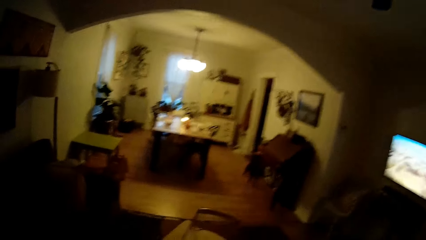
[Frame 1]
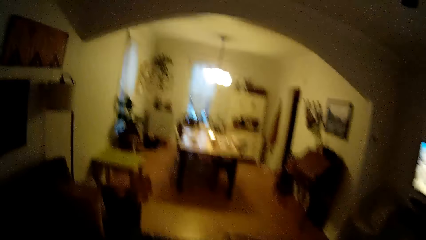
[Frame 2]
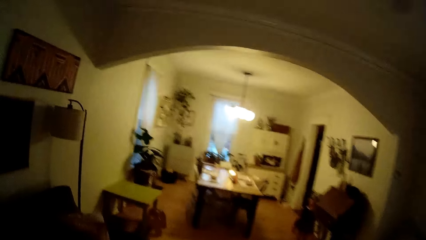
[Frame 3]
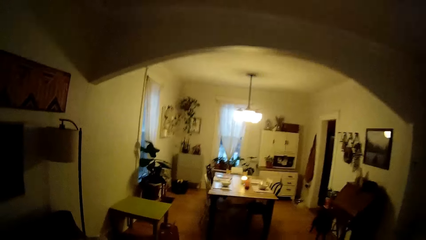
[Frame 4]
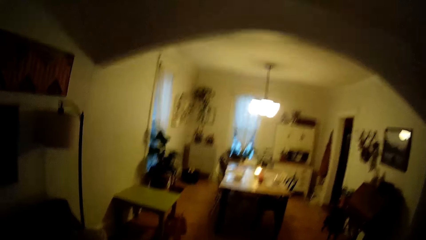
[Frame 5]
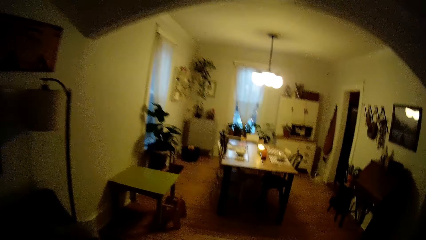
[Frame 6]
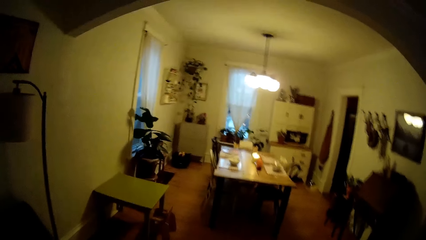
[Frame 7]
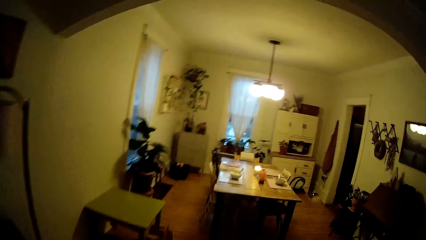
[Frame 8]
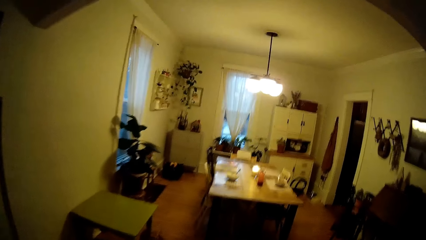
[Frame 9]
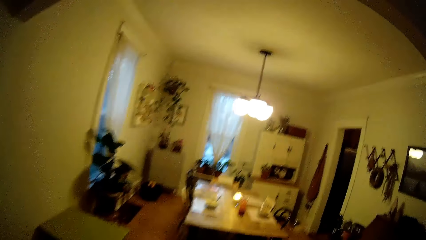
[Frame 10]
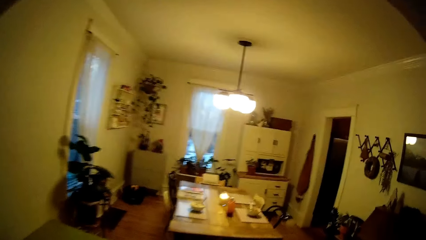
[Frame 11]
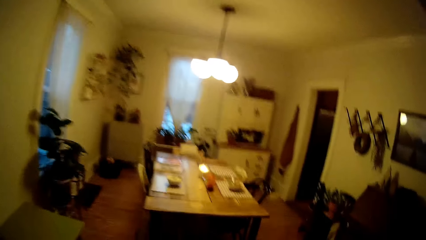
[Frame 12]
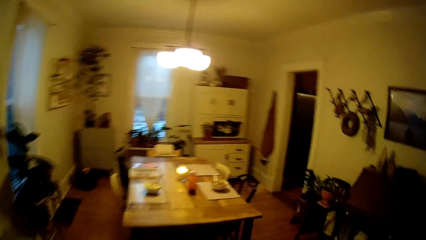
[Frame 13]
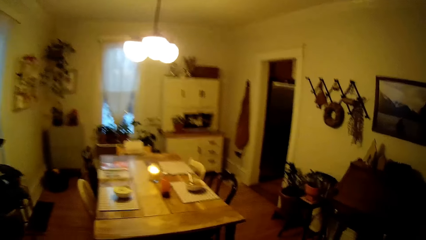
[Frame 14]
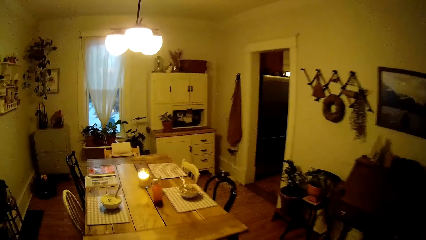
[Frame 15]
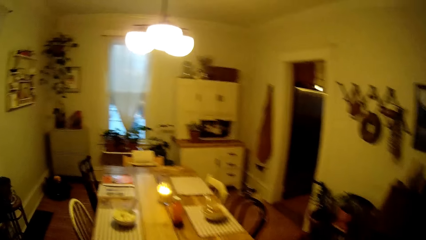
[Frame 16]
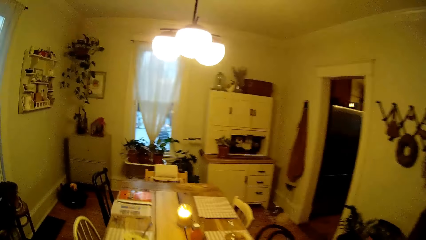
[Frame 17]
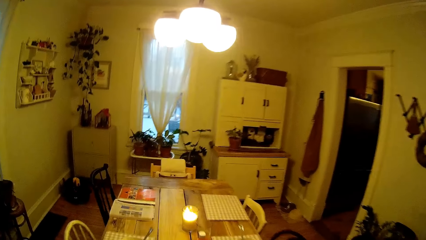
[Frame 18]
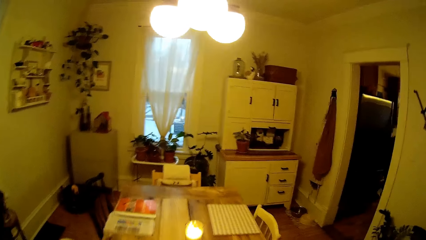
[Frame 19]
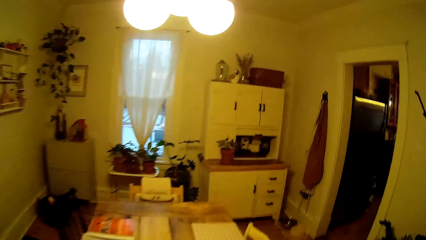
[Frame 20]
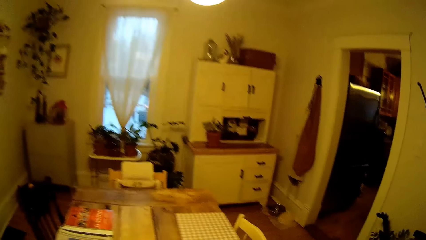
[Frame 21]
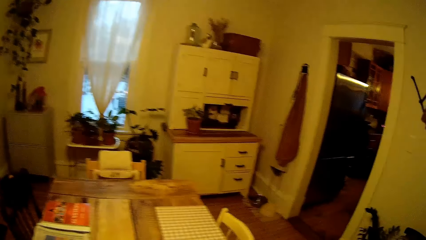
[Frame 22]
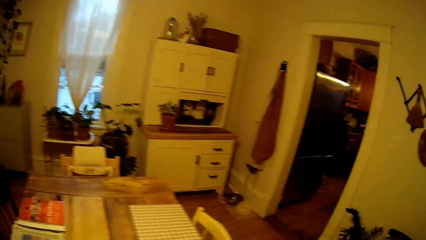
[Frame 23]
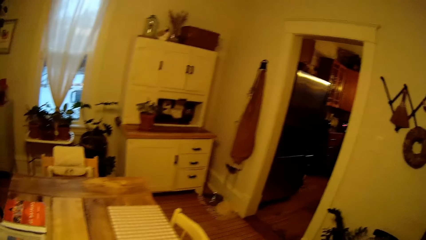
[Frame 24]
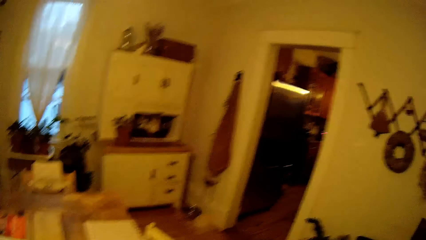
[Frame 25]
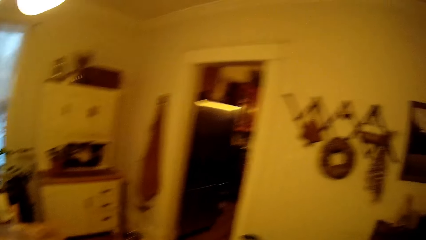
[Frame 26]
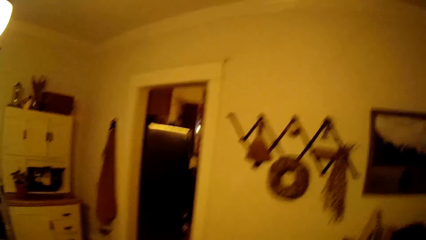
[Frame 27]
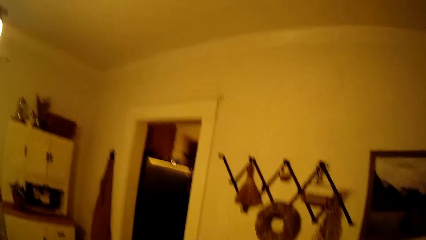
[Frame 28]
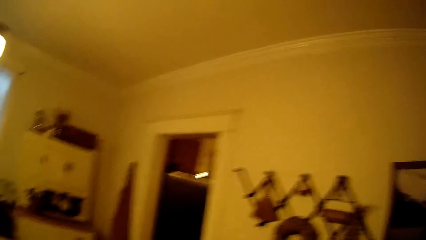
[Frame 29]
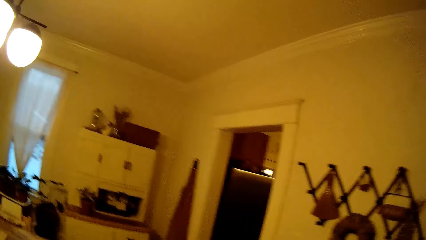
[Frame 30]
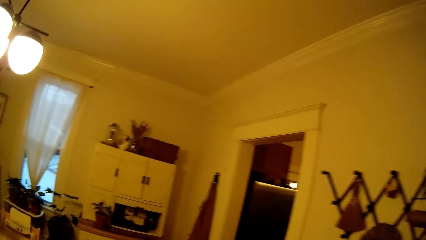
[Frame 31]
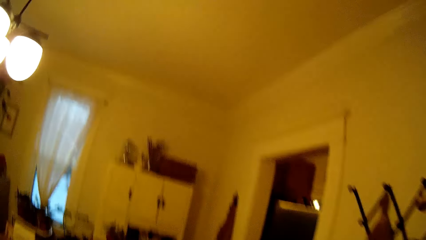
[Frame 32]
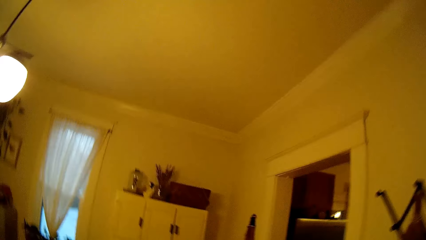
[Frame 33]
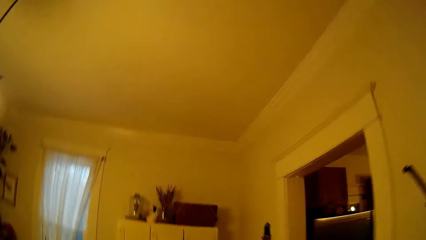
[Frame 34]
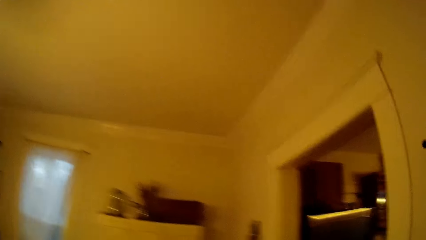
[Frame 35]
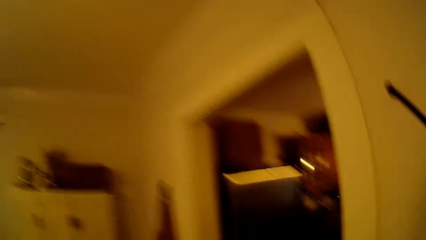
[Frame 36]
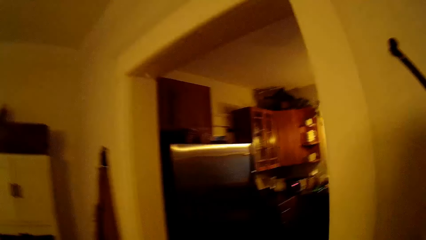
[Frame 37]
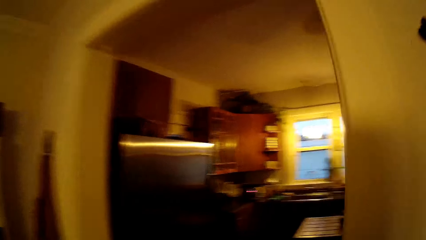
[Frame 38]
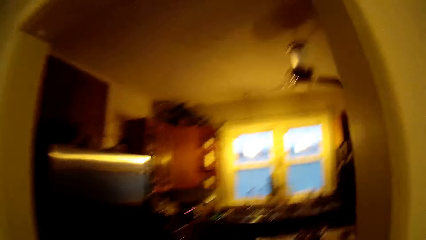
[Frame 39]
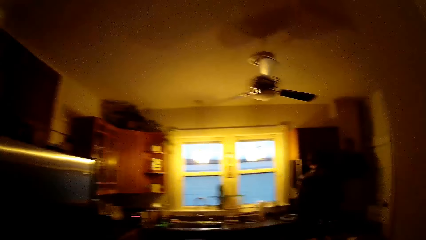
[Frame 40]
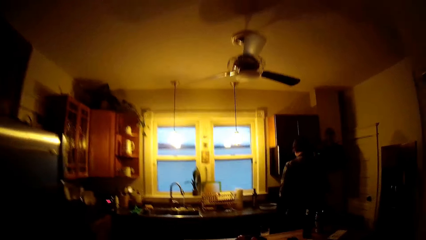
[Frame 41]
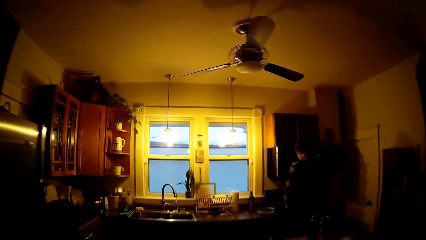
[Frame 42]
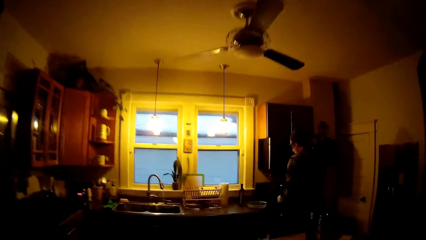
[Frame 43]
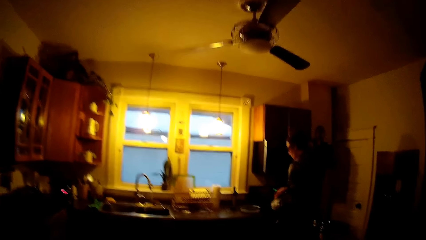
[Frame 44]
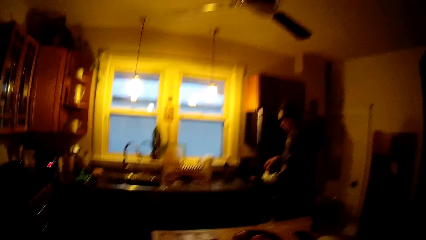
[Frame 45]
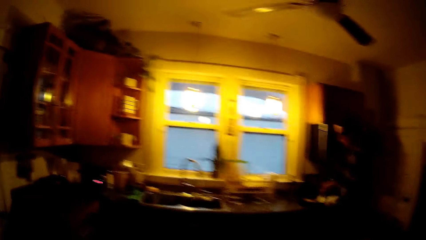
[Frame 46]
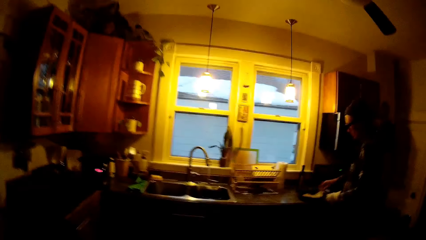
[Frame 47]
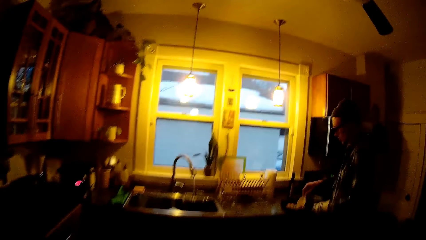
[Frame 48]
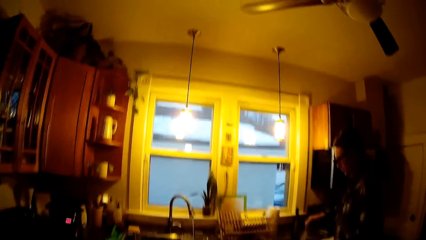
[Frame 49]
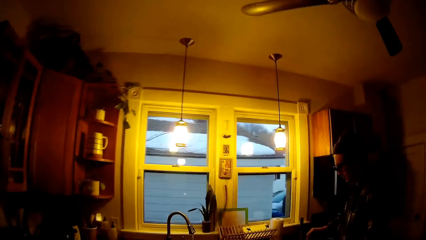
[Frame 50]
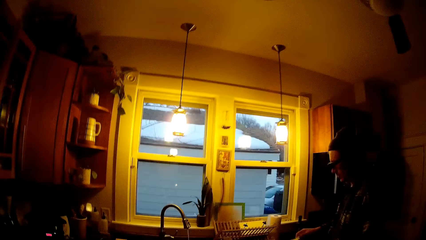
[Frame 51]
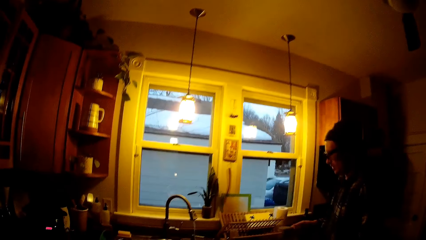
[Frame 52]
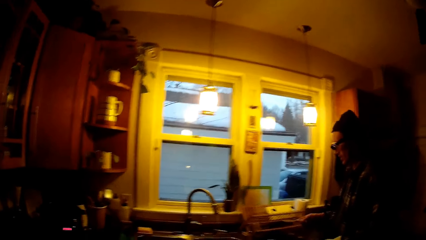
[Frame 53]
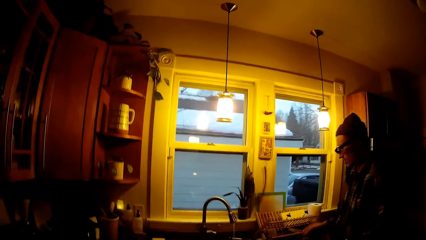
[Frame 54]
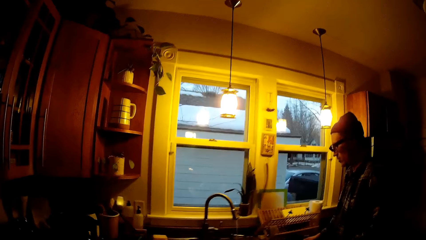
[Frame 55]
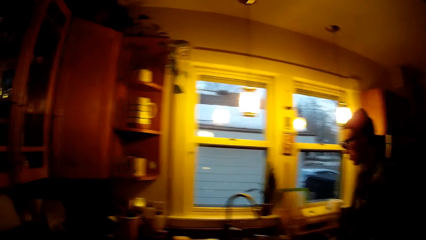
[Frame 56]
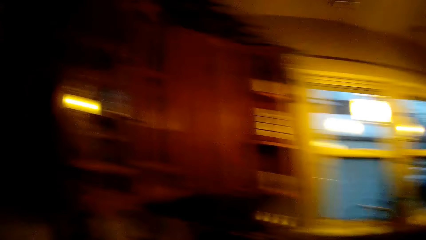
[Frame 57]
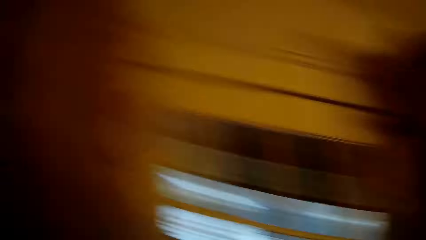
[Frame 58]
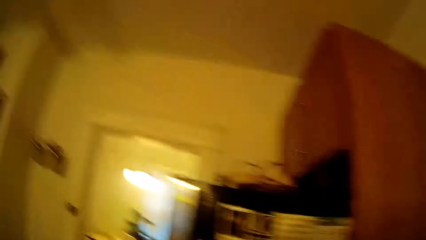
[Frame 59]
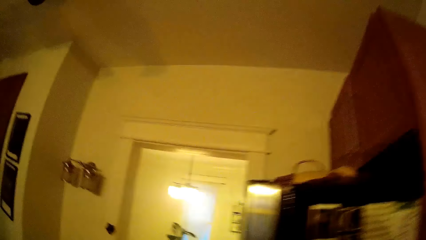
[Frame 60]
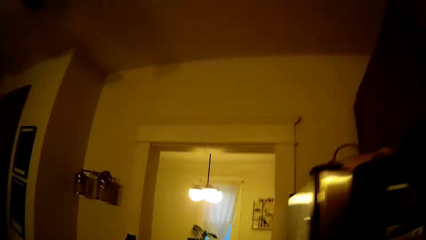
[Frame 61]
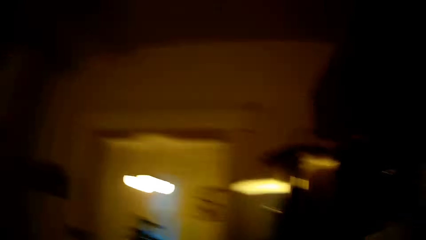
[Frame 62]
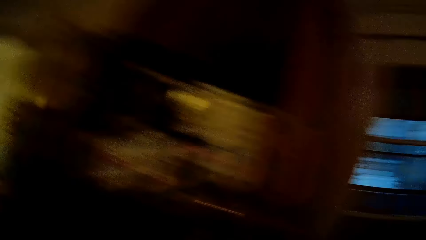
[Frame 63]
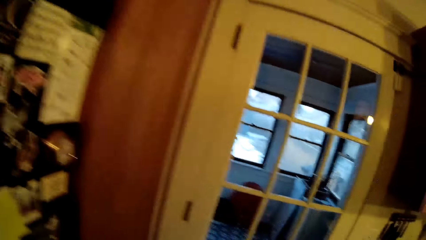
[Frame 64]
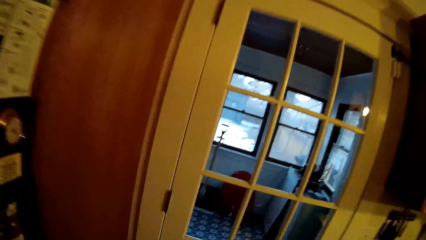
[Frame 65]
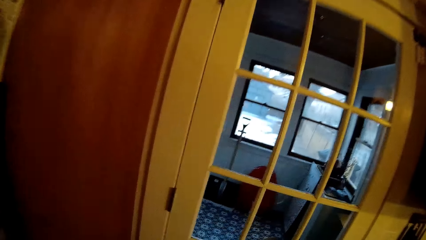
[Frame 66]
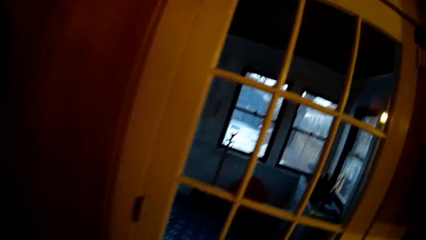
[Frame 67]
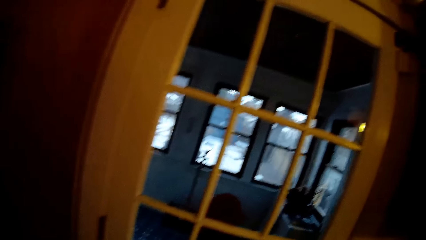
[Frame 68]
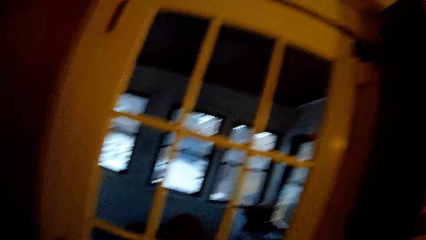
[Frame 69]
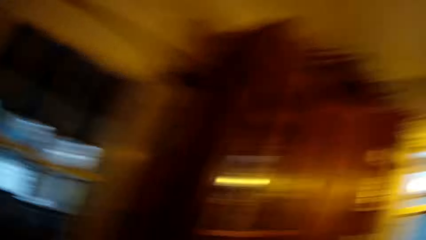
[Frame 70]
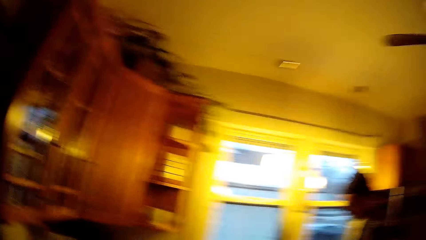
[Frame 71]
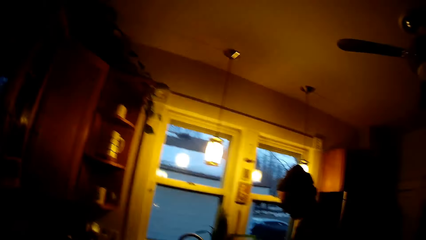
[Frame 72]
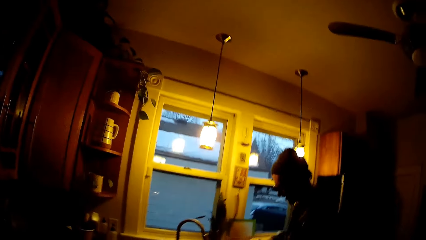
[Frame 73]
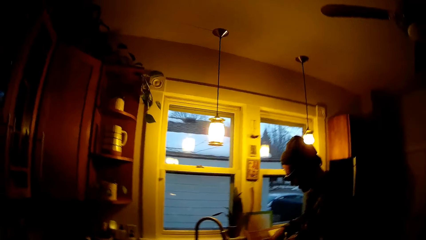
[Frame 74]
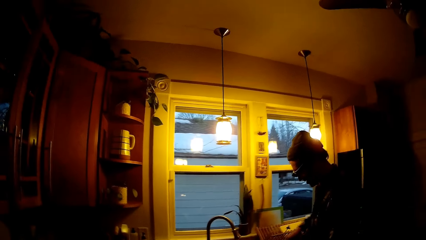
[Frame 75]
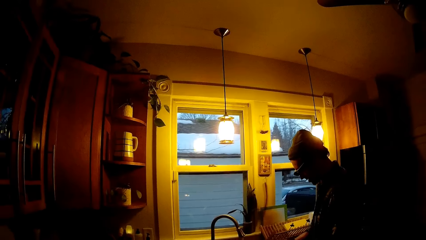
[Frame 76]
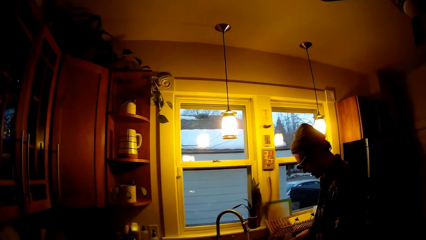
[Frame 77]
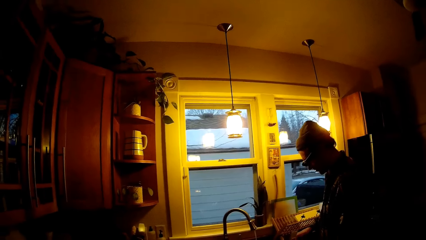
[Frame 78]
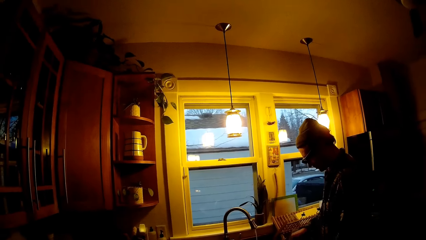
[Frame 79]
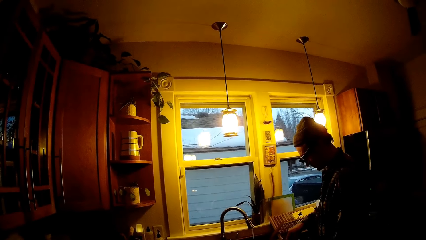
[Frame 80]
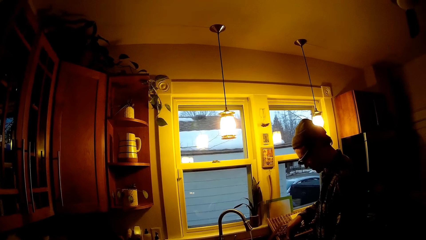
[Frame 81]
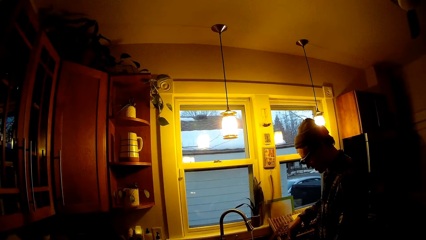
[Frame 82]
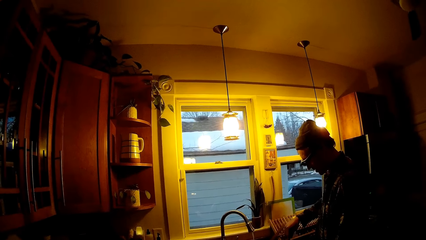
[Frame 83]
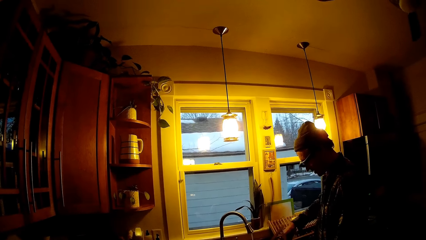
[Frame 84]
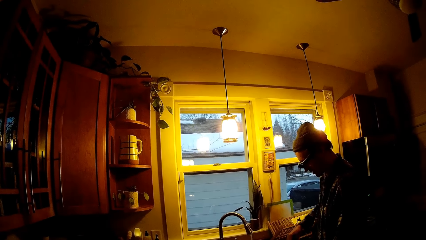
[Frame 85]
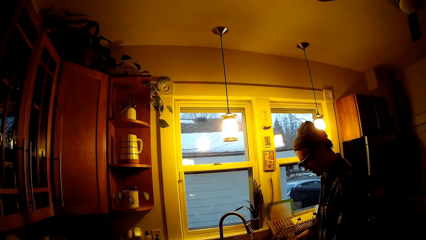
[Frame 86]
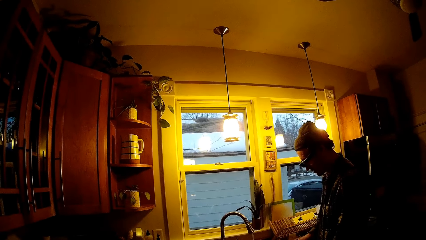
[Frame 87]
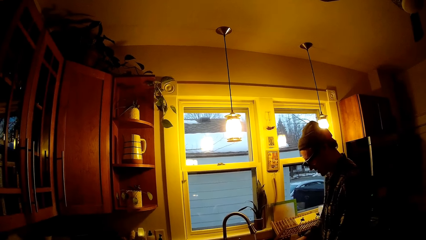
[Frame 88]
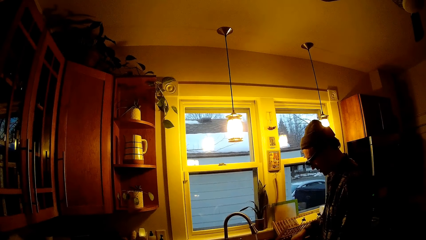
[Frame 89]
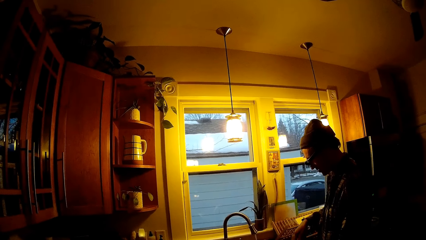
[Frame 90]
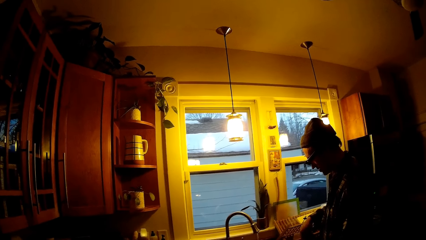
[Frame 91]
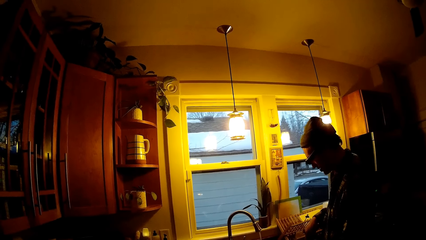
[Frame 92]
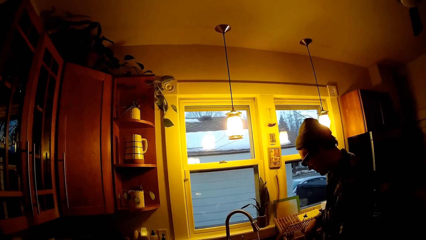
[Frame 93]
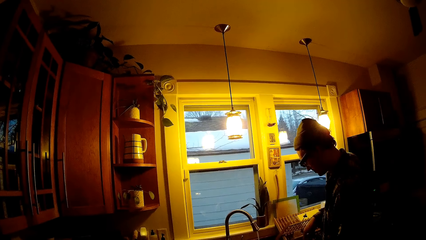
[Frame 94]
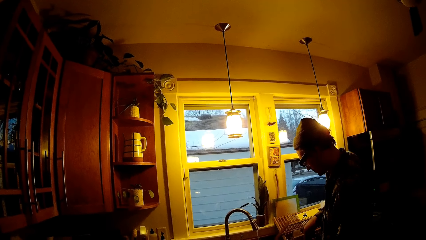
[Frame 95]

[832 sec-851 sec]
The camera wearer walks away from a living room towards a dining room of an apartment. They walk into a kitchen. A man stirs egg in a frypan with a stir spoon in his right hand. The man holds the pan and holds the cooking spoon. The camera wearer talks to the man. The man talks to the camera wearer. The camera wearer walks in the house. The man does something.
